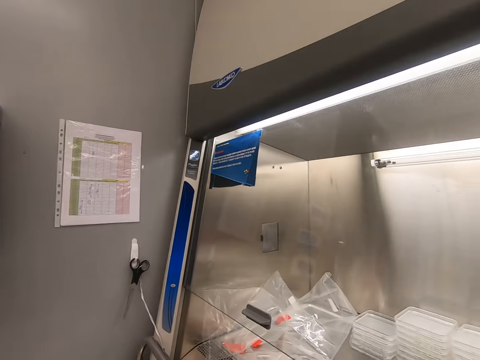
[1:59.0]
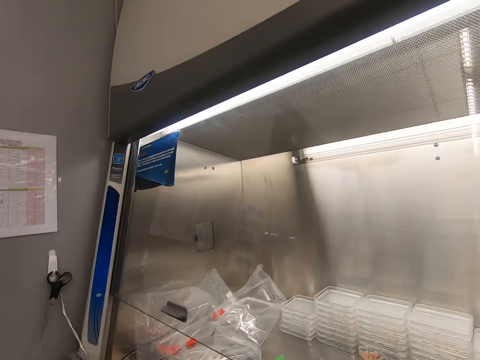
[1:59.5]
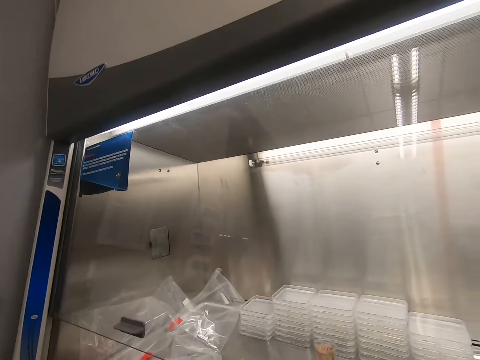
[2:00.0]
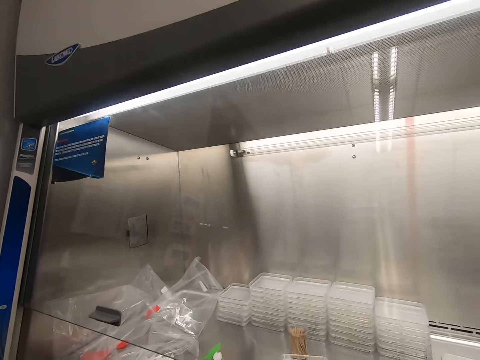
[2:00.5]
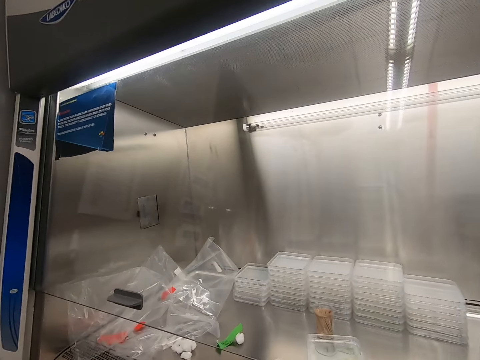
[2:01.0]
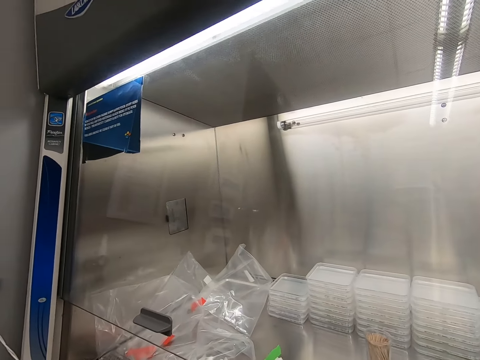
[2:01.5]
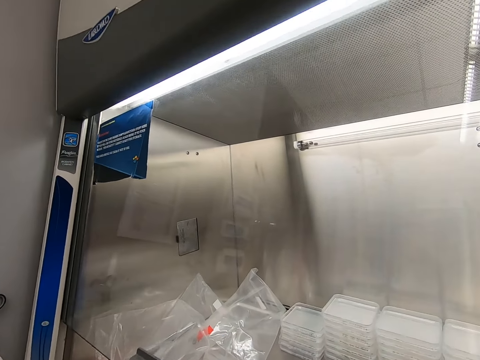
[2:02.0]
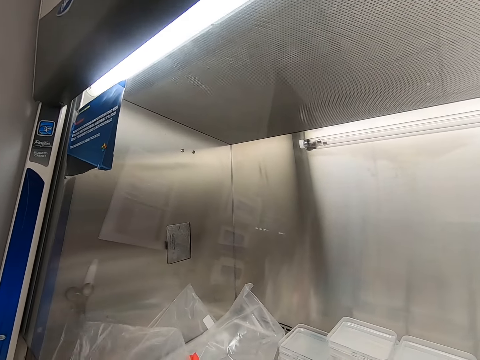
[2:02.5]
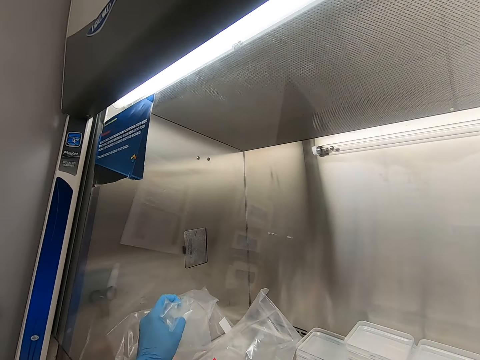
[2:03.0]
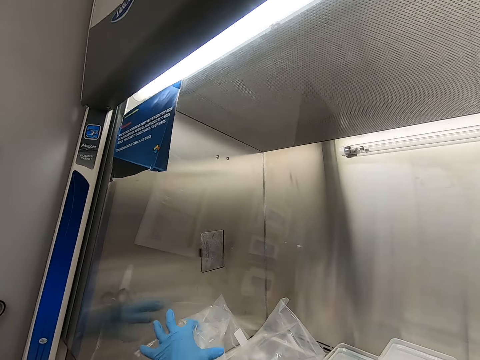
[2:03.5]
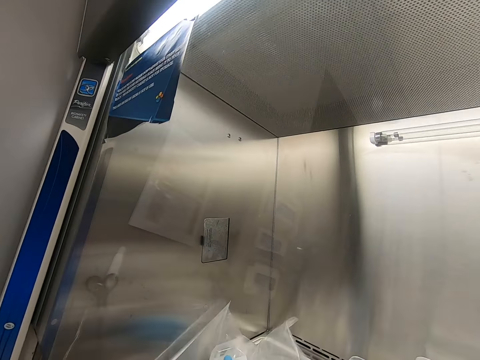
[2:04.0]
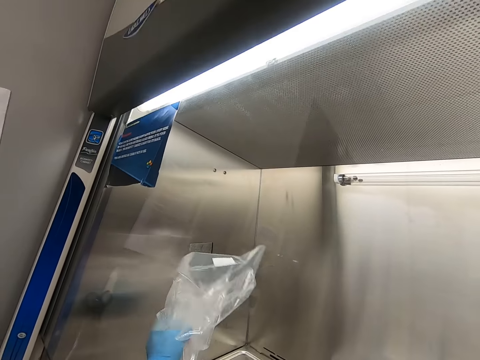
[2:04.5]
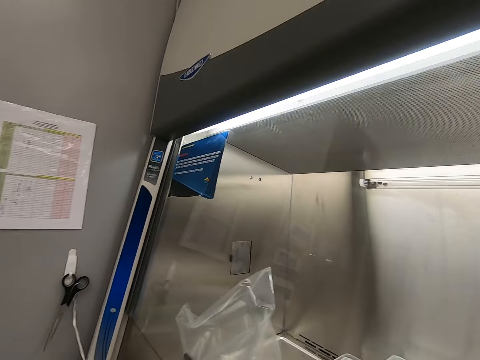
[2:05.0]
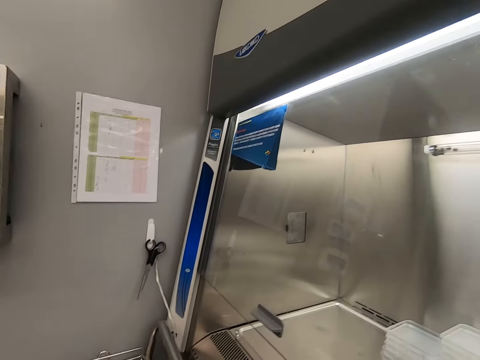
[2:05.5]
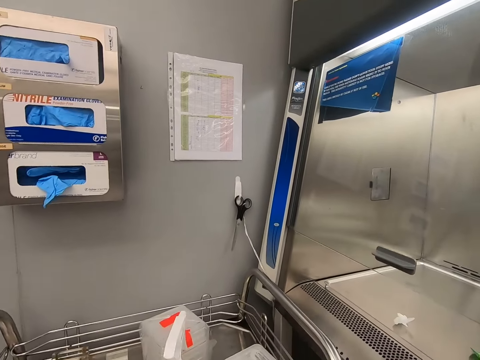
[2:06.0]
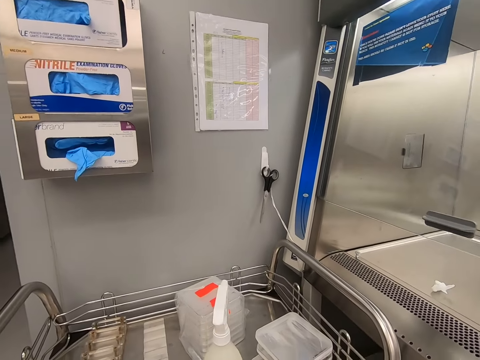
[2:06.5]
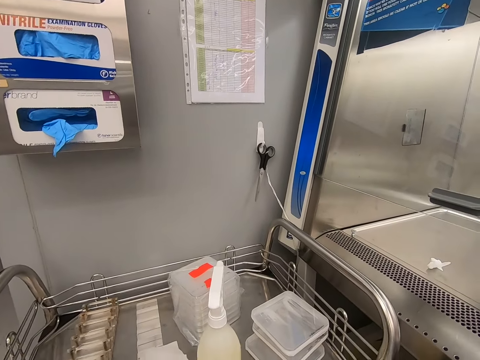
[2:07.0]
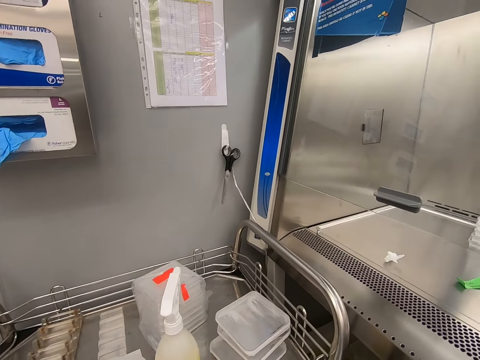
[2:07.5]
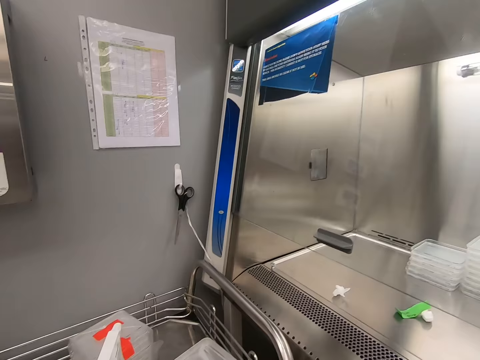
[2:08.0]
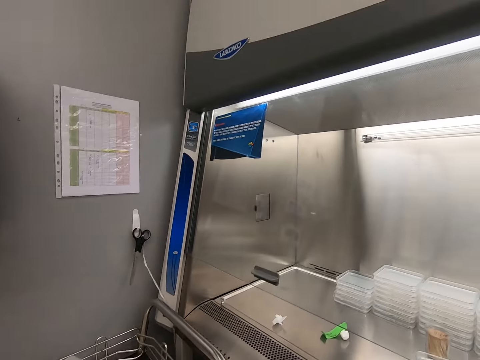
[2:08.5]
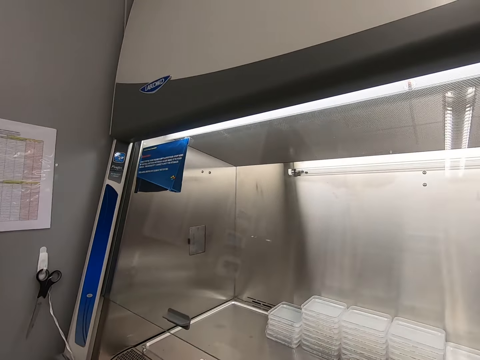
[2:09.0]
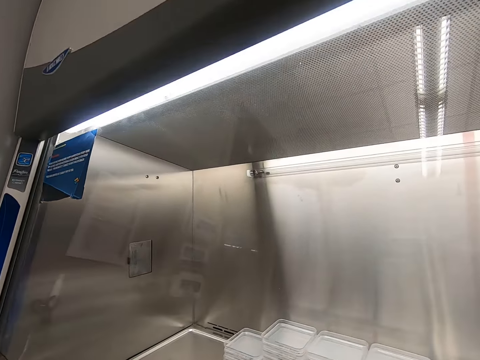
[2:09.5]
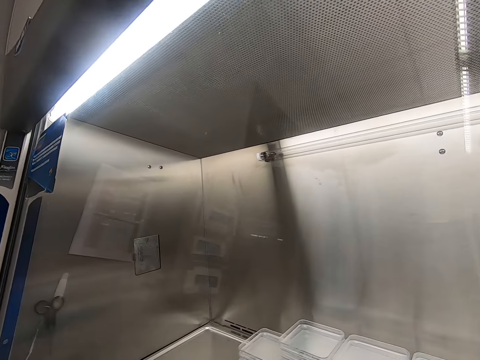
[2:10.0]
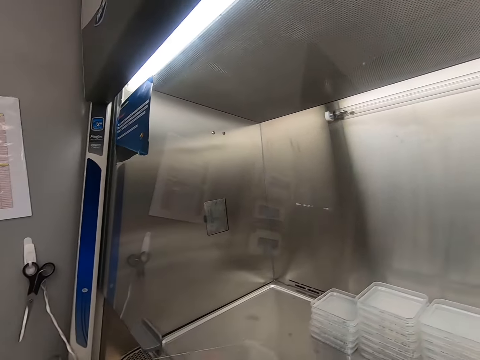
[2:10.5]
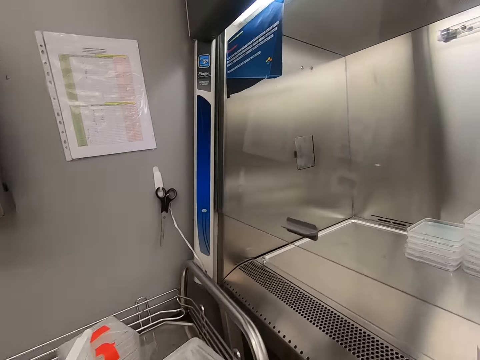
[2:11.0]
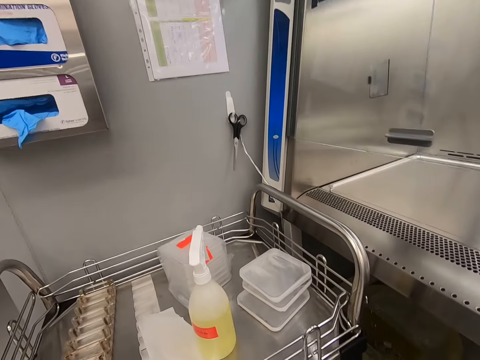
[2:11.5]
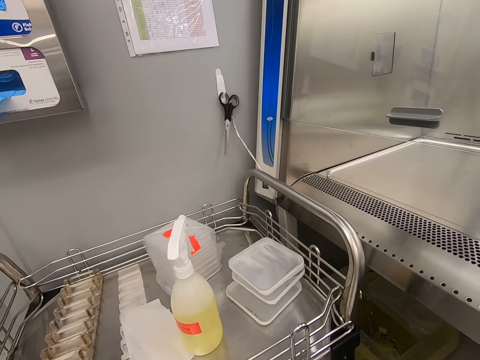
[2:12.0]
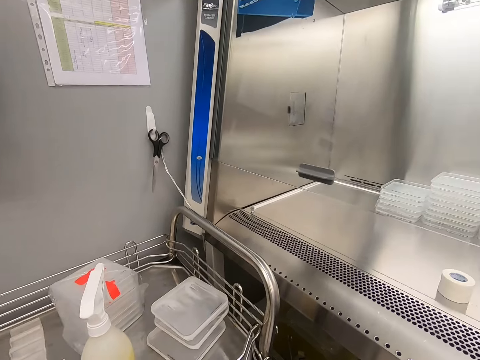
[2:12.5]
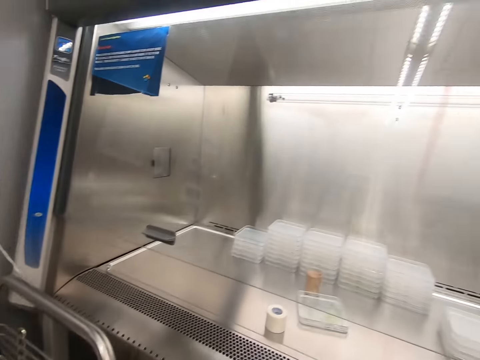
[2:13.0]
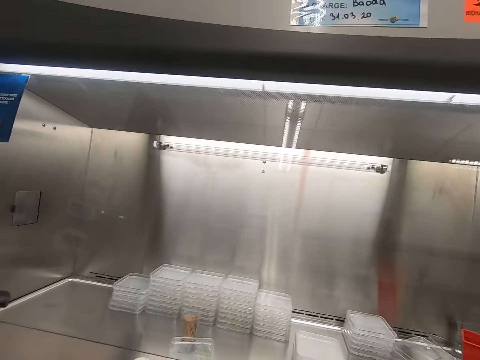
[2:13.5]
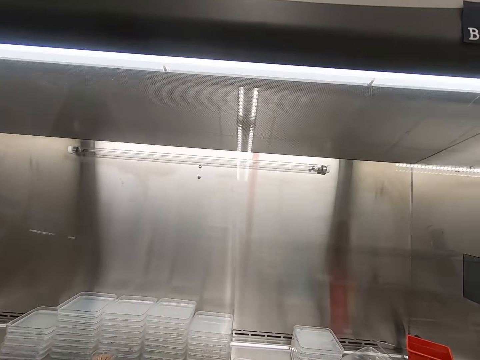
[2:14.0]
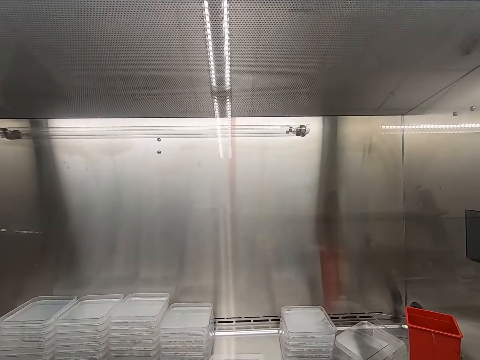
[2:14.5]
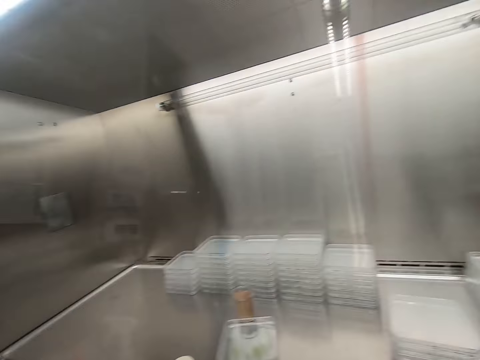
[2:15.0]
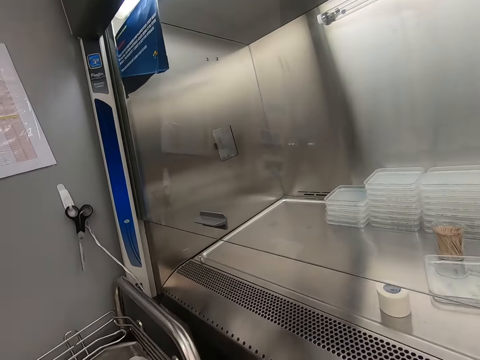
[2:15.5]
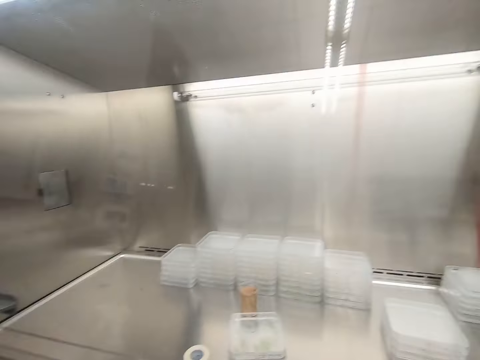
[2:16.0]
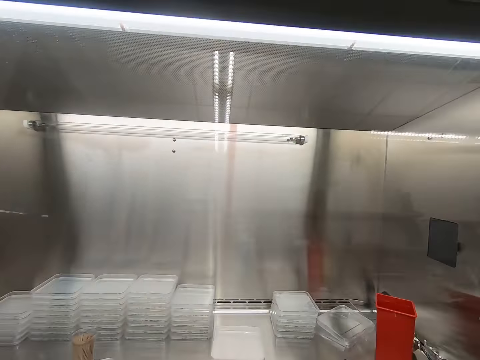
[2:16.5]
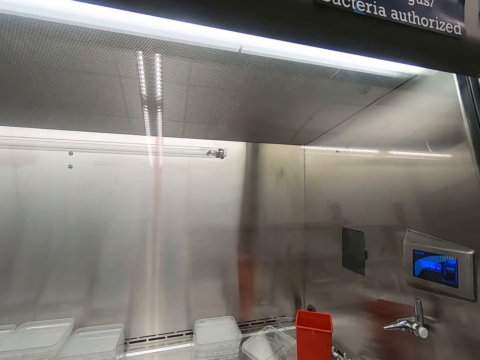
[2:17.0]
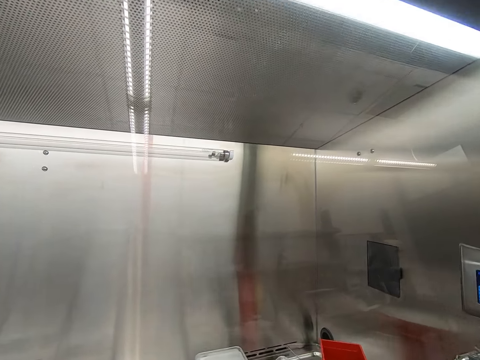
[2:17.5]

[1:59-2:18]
The camera wearer looks around the laboratory. They stare at the containers on the table. They move the nylon paper bags. They pick up the nylon paper bag. They look around the laboratory.

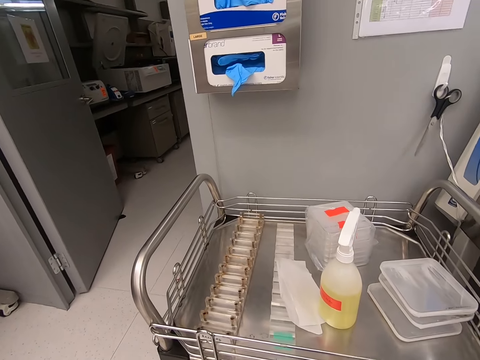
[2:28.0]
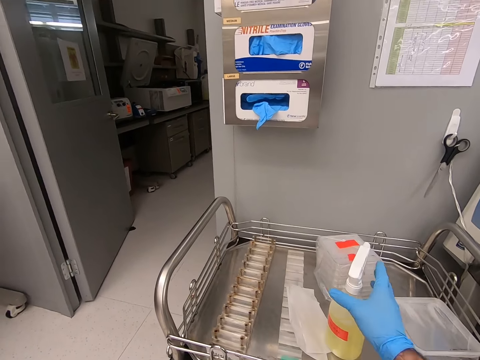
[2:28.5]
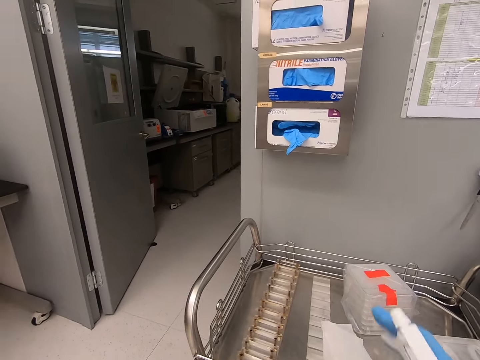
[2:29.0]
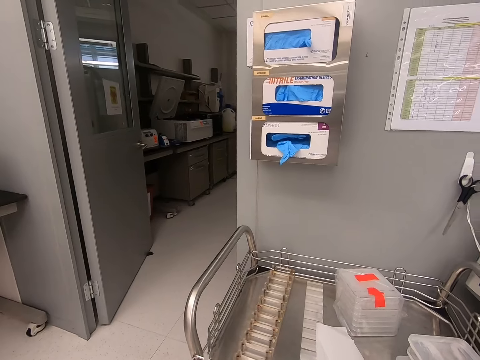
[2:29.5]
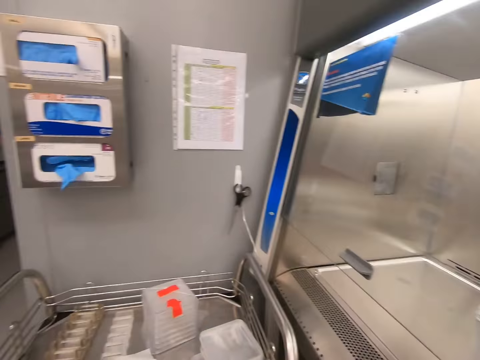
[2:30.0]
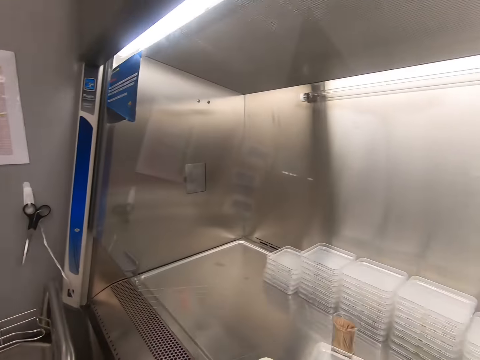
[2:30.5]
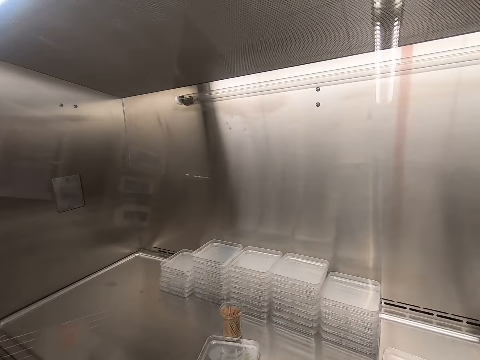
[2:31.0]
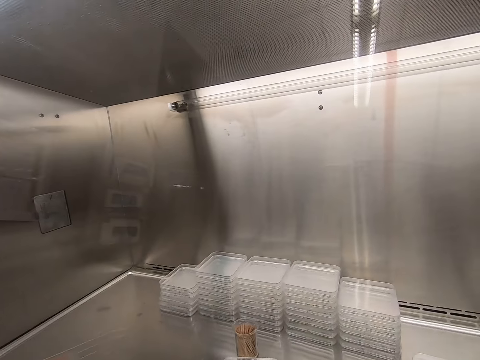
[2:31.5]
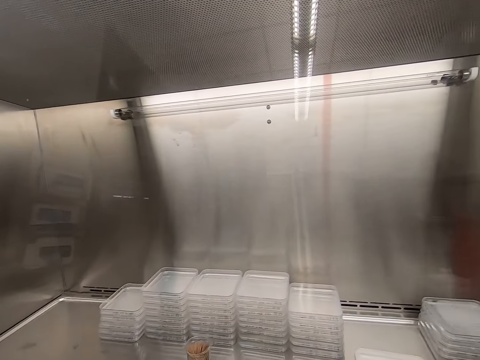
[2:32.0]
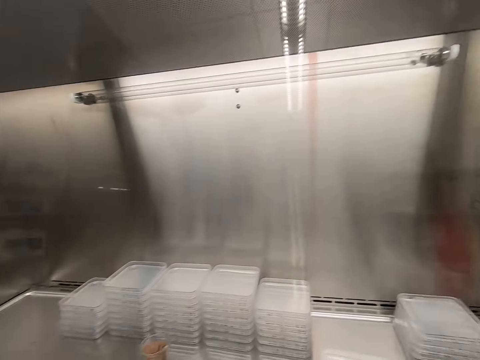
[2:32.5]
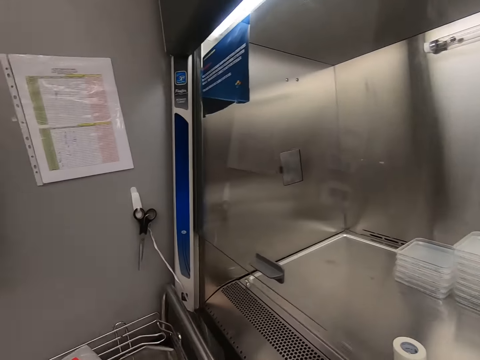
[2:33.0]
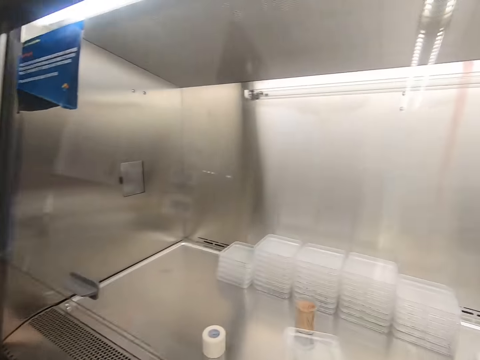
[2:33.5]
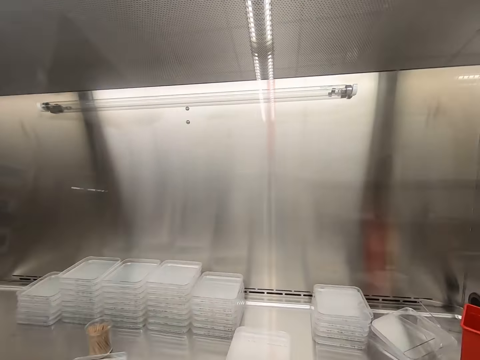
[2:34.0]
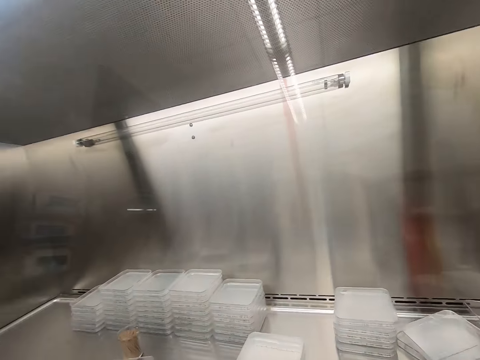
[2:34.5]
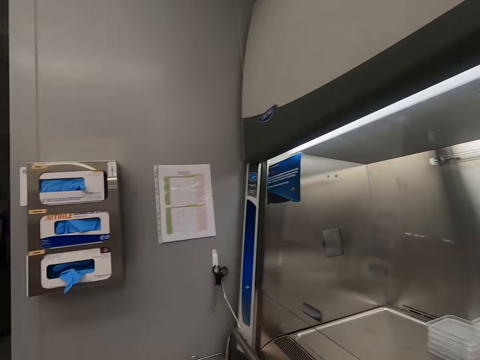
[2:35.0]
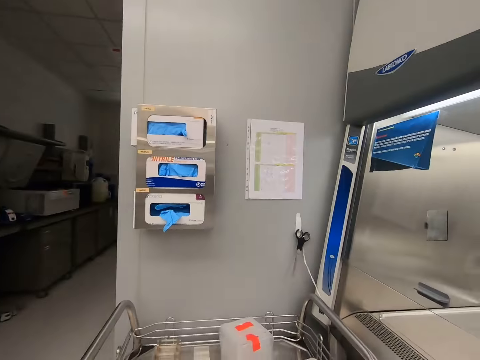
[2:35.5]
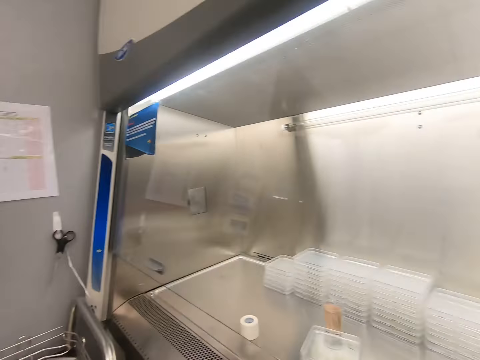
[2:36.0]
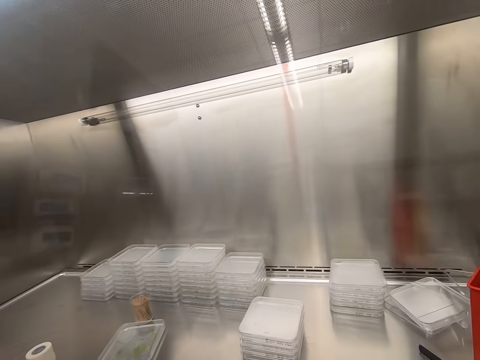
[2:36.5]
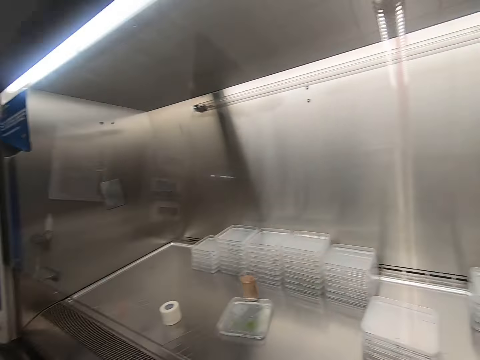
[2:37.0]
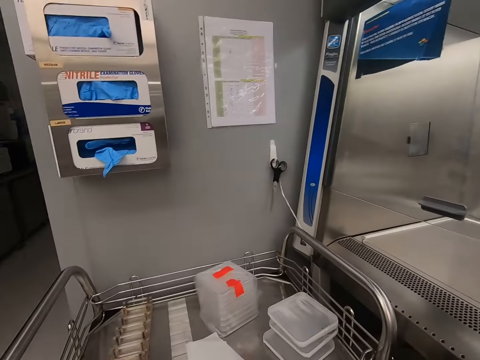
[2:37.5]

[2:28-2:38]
The camera wearer picks up the spraying can. They look around the laboratory.
